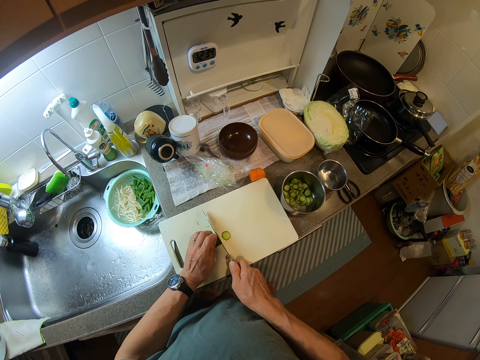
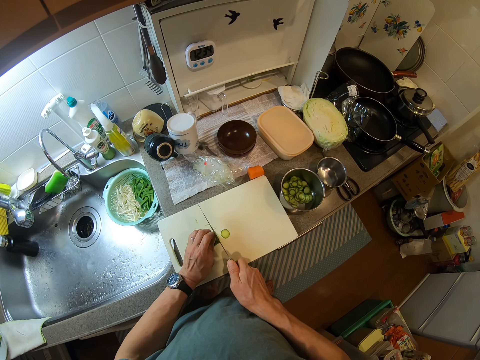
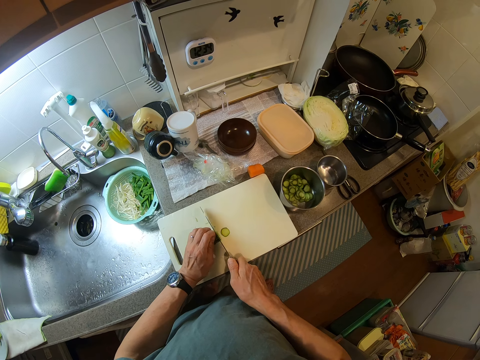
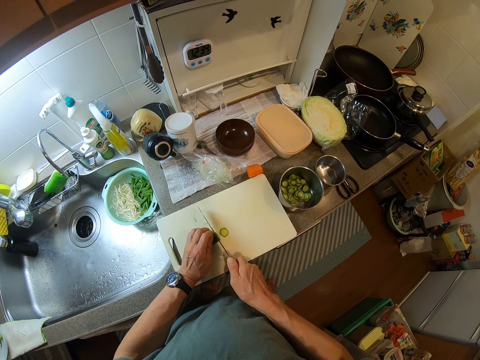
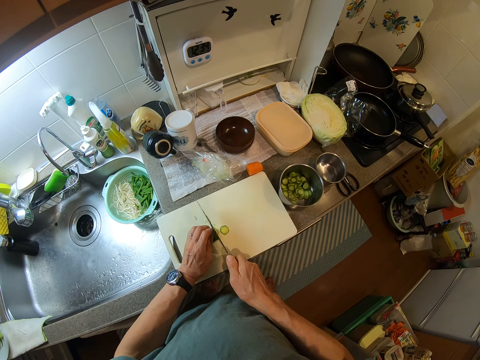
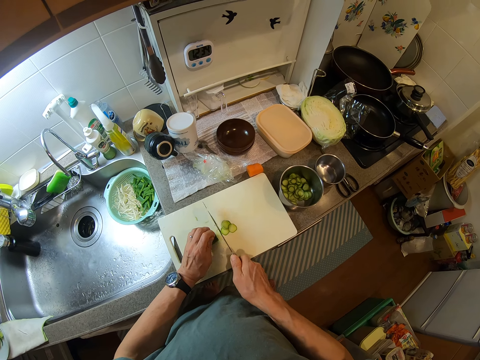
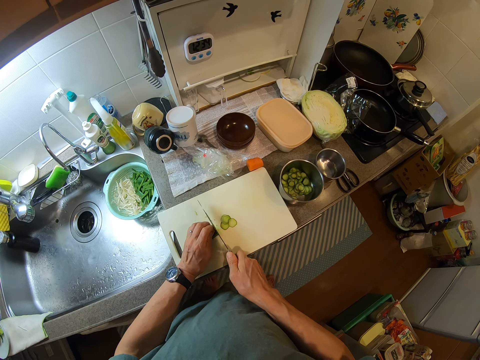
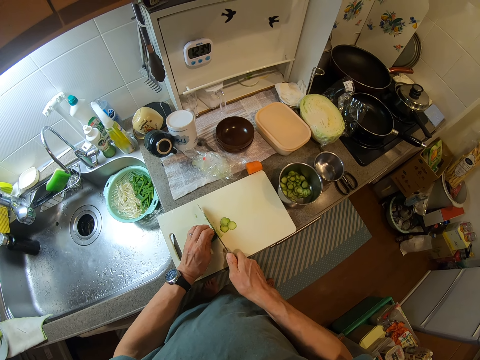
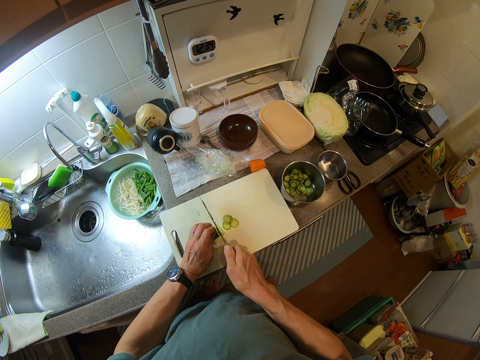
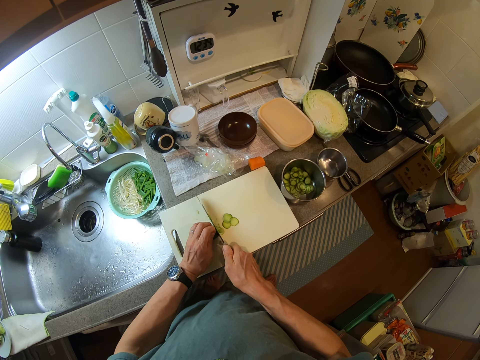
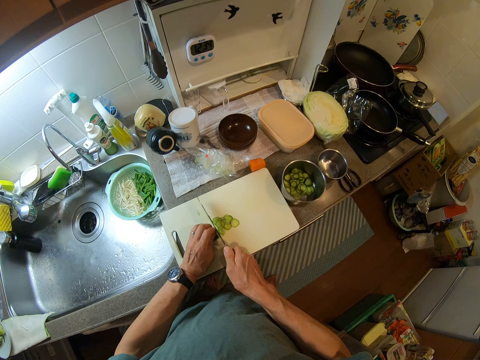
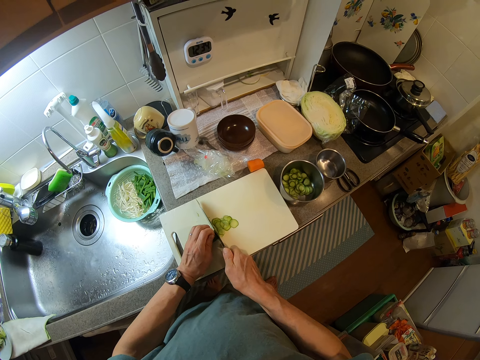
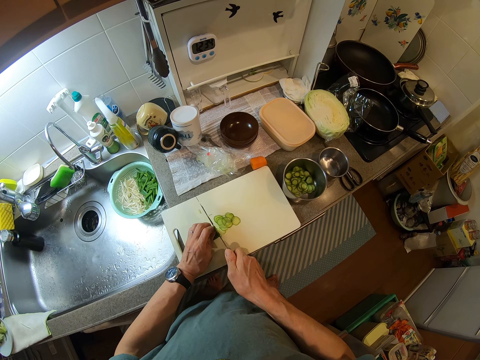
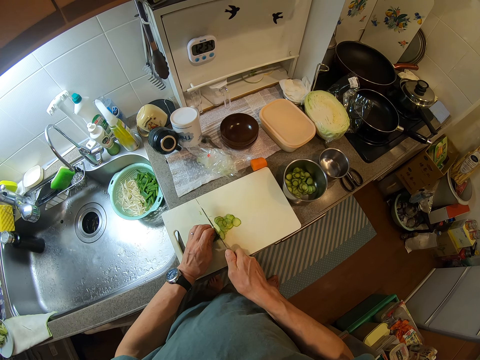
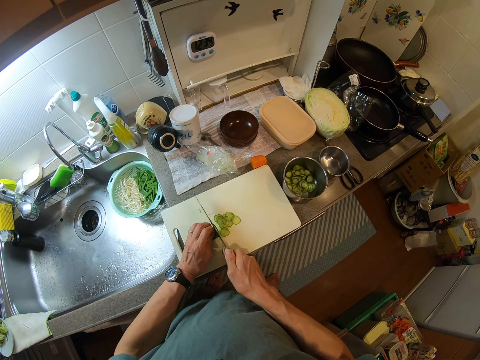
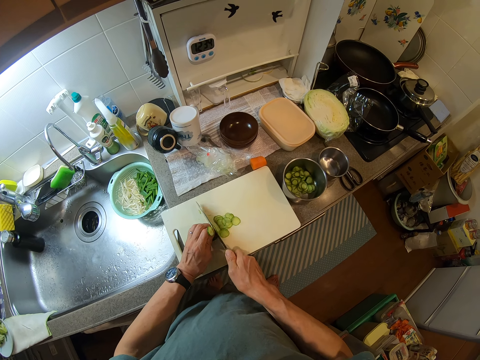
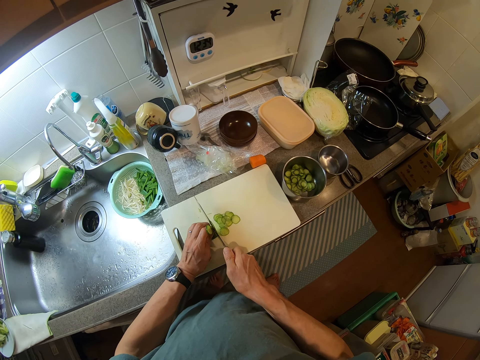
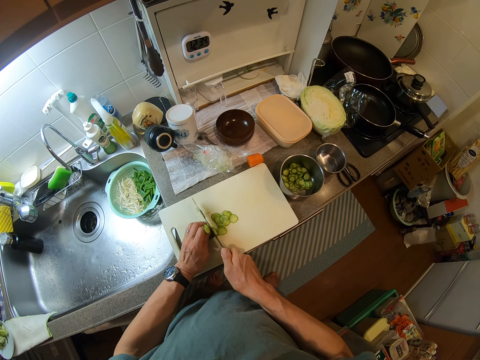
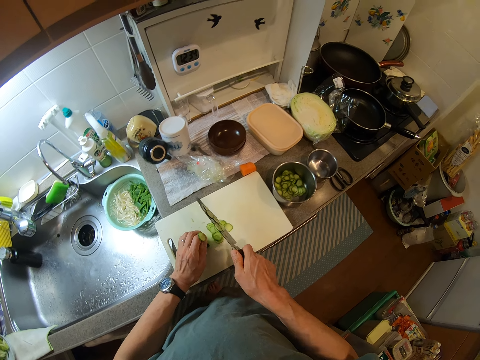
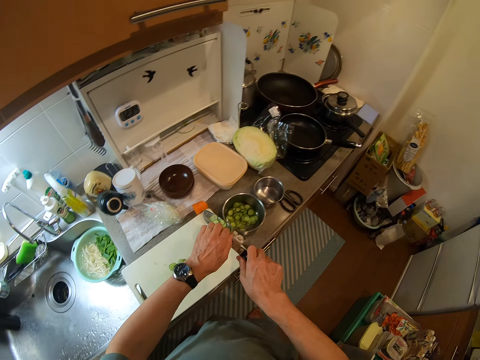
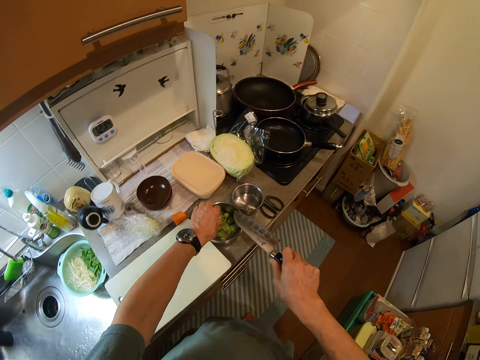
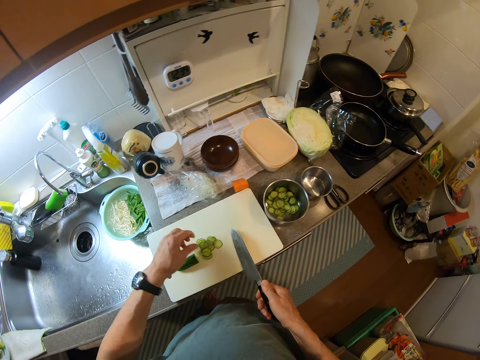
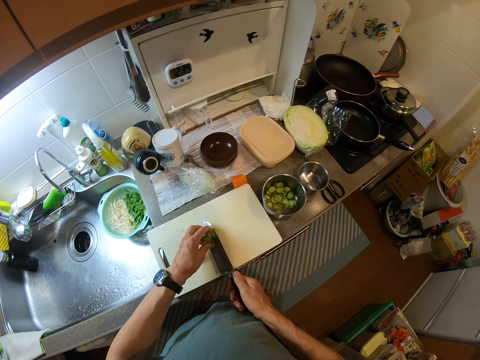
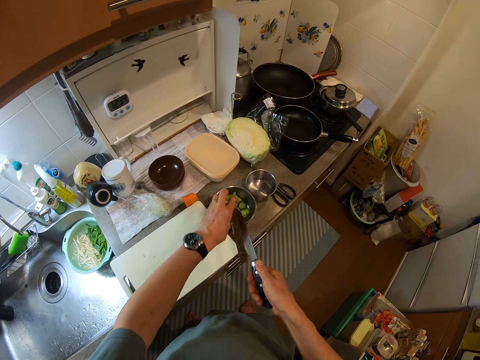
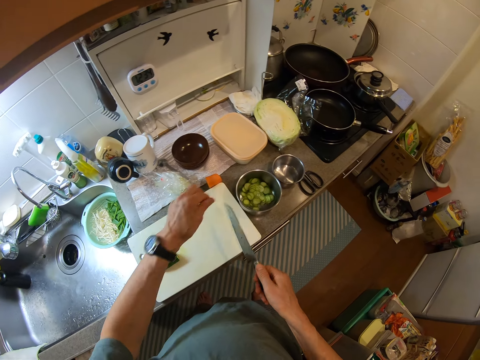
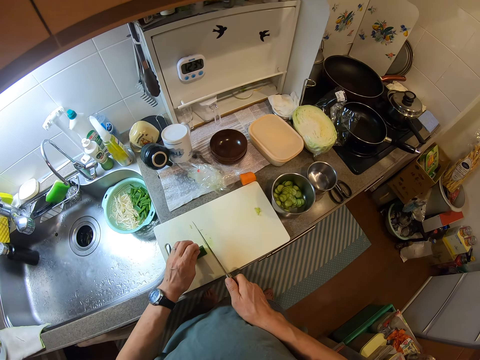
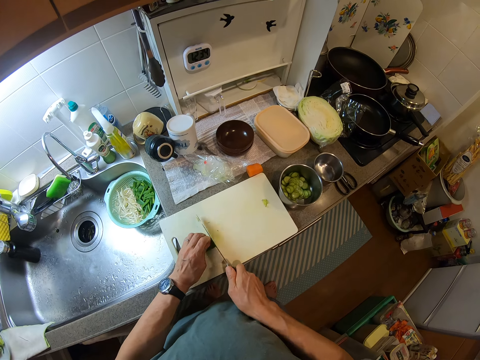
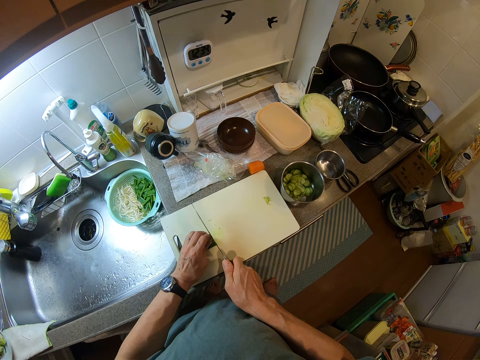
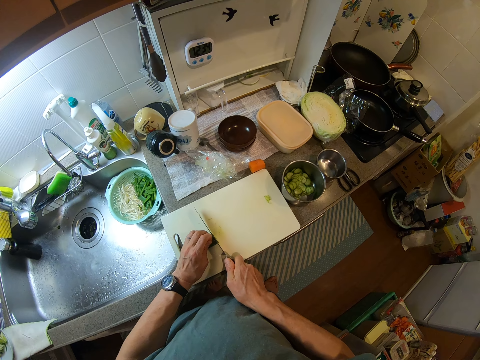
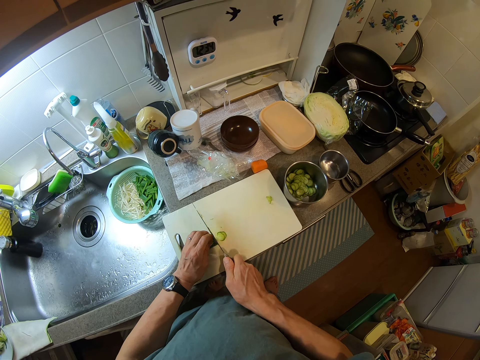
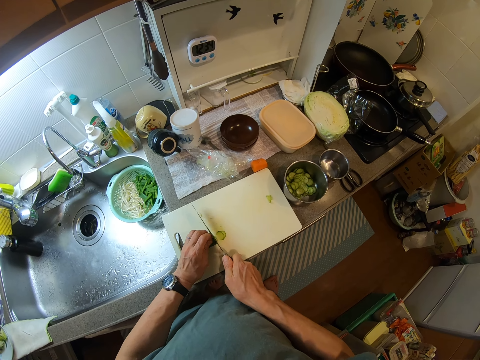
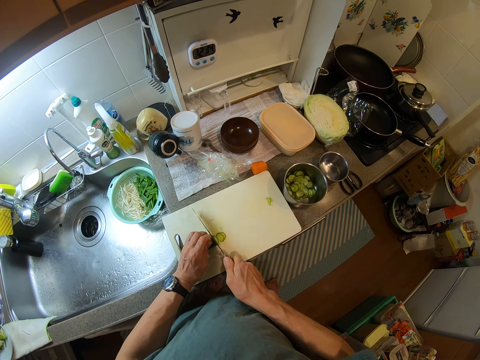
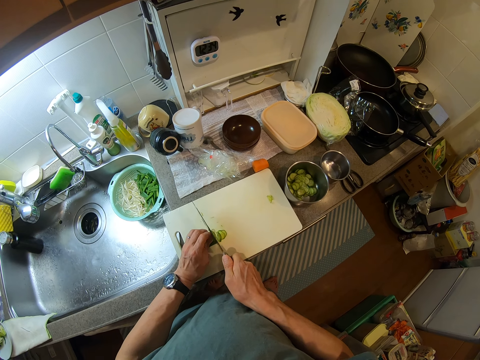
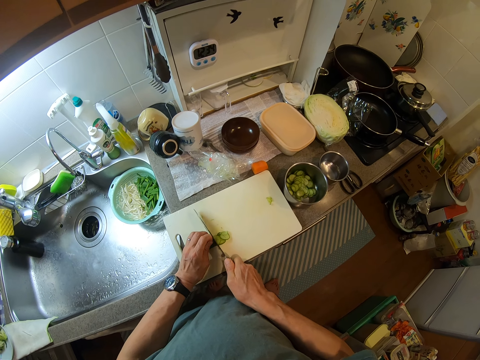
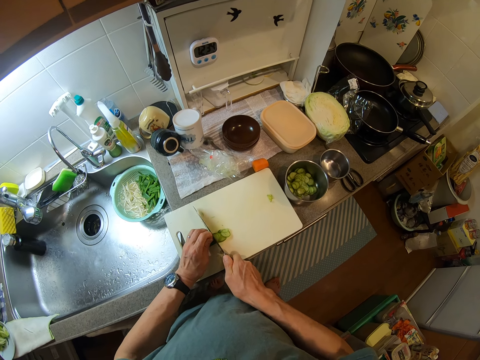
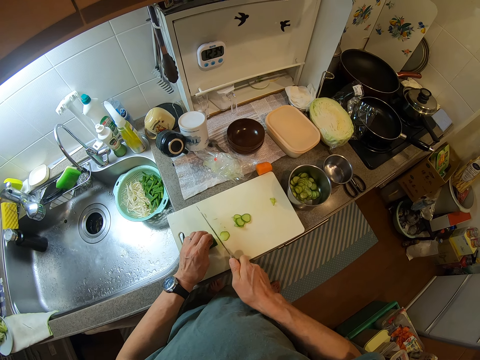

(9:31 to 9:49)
The camera wearer wipes the cut cucumber from the knife into the pot of cucumber with her left fingers. She packs the cut cucumber from the chopping board on the kitchen slab into the pot of cut cucumber with the knife. She picks the cucumber. She continues cutting the cucumber with the knife on the chopping board.

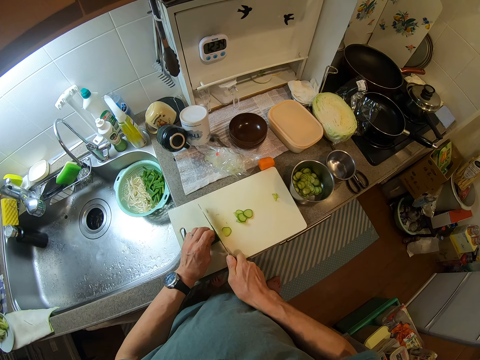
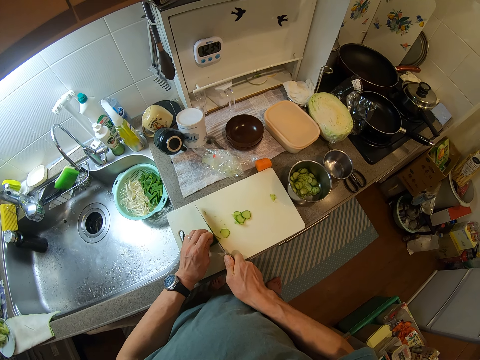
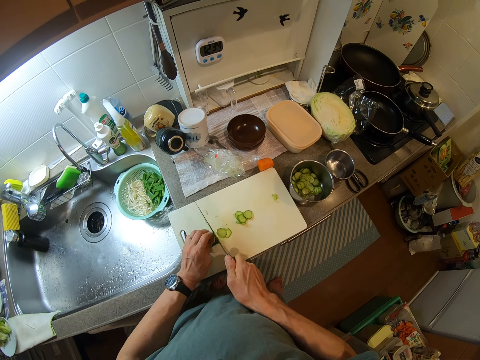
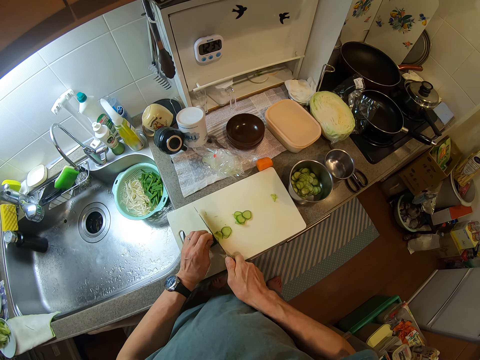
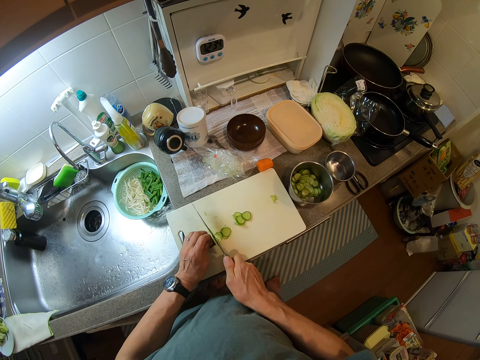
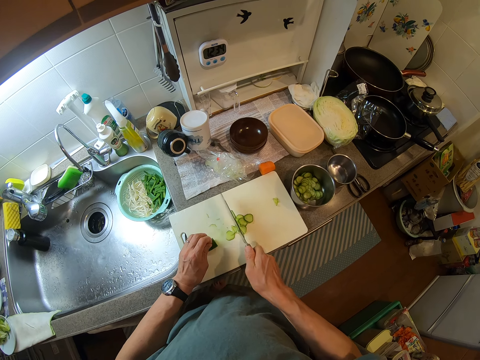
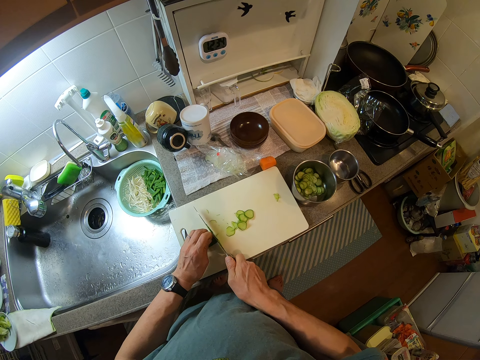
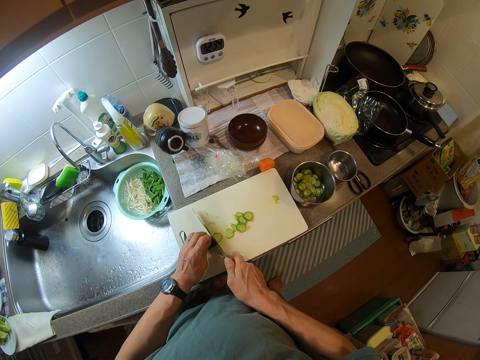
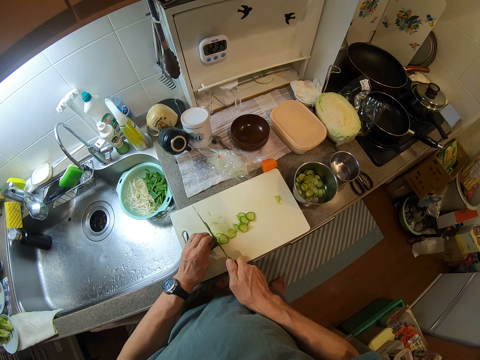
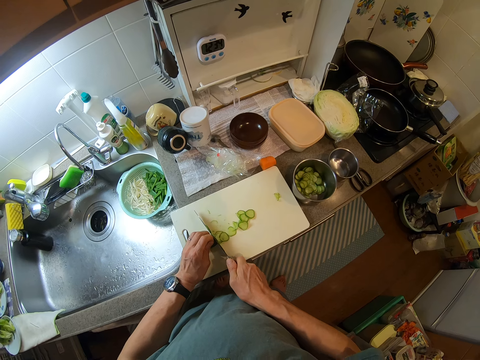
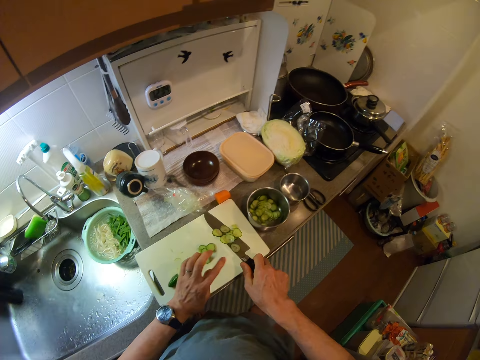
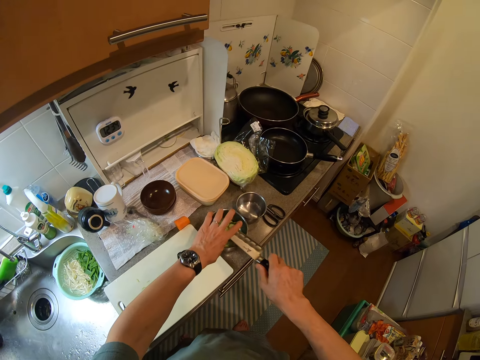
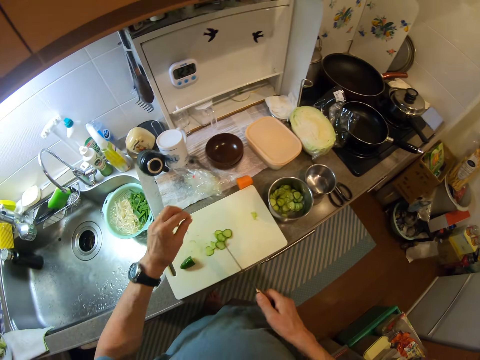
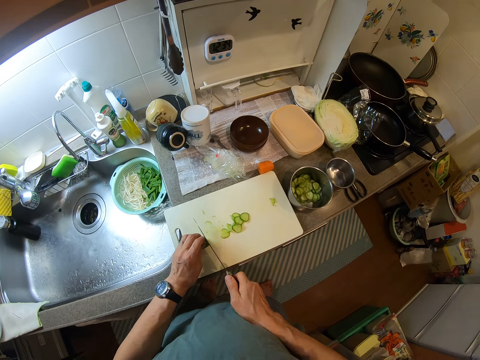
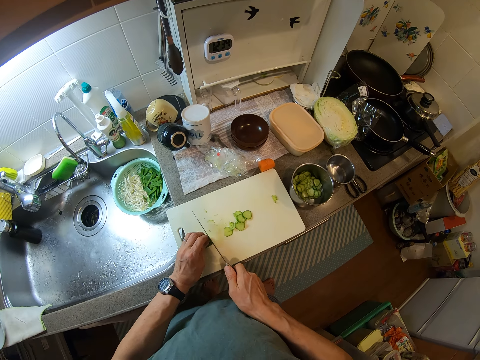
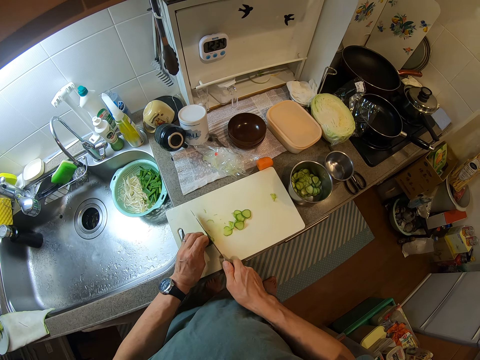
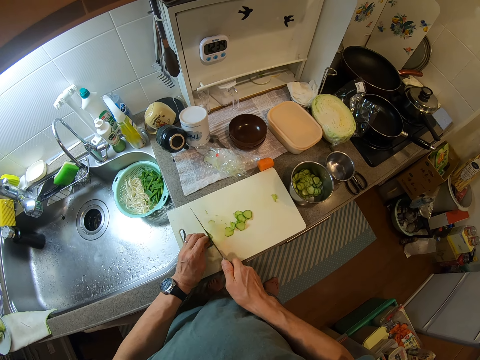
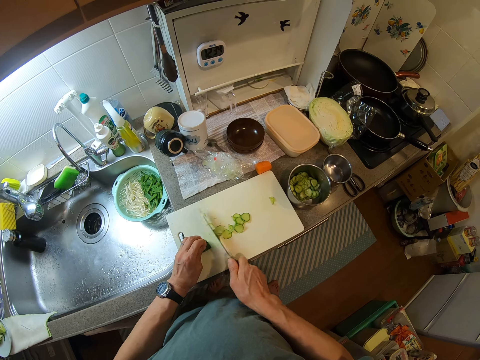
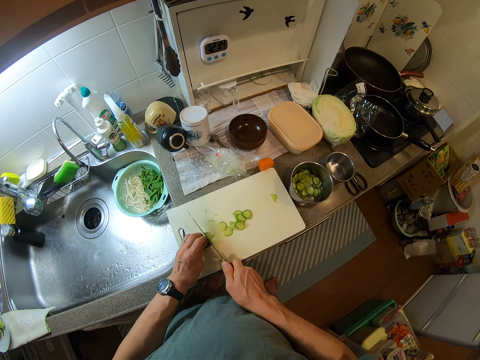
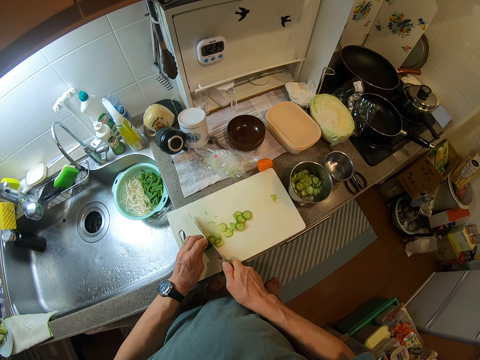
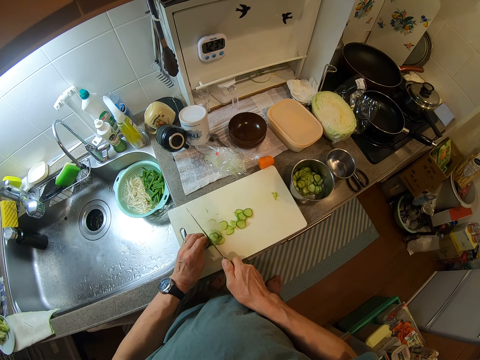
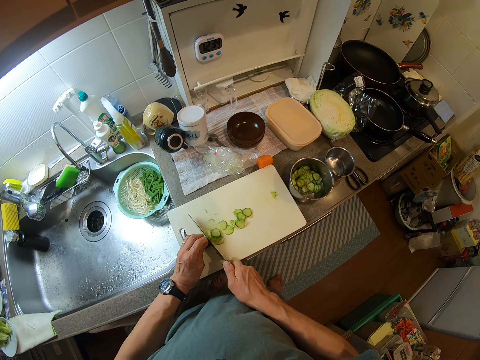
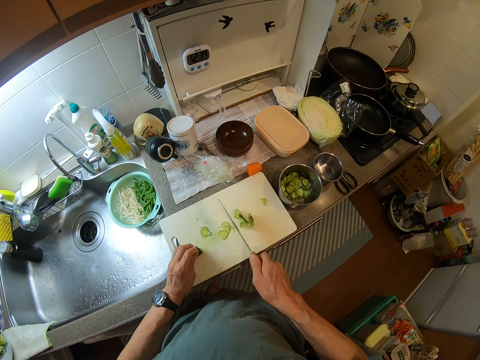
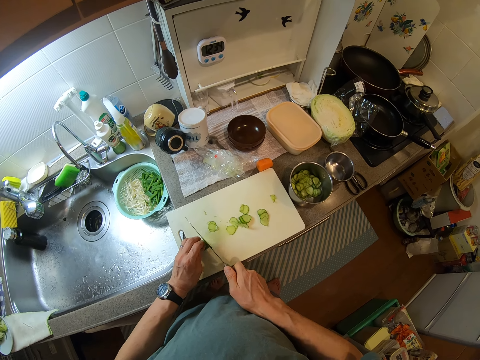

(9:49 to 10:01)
The camera wearer wipes the cut cucumber from the knife into the pot of cucumber with her left fingers. She continues cutting the cucumber with the knife on the chopping board.
